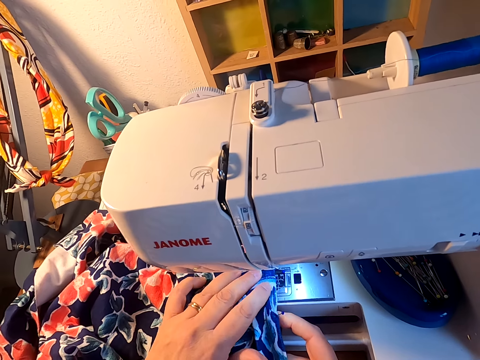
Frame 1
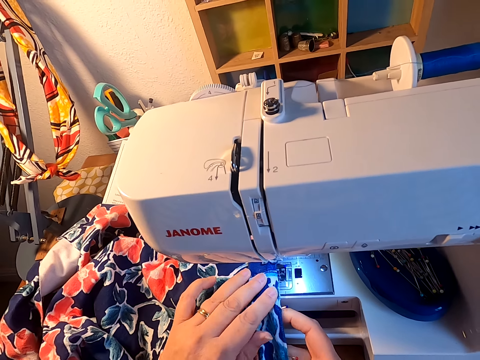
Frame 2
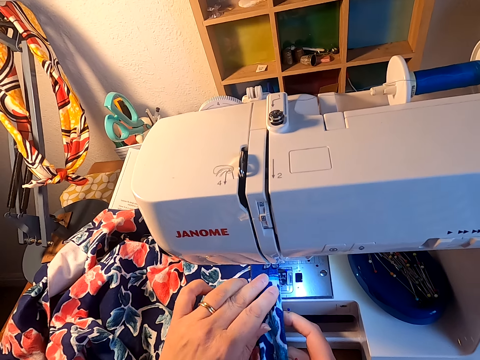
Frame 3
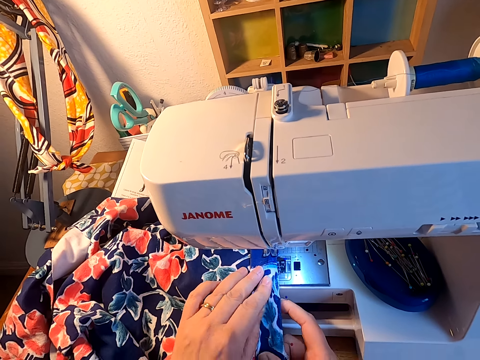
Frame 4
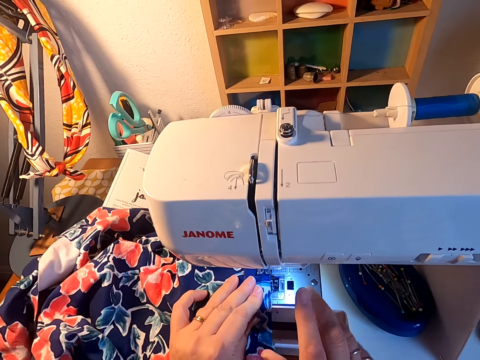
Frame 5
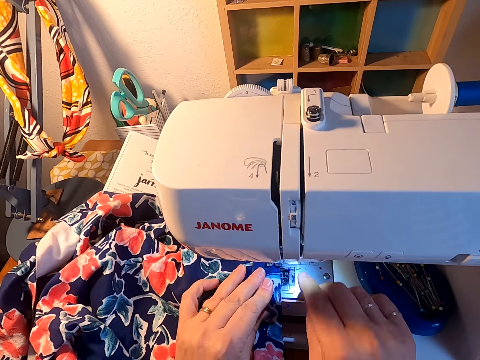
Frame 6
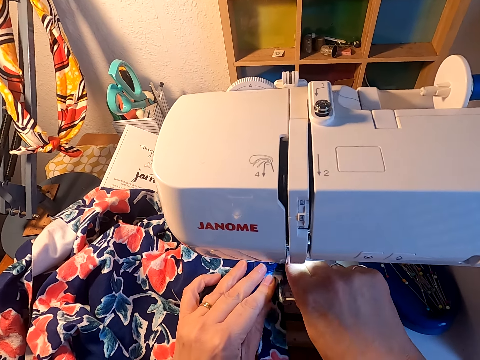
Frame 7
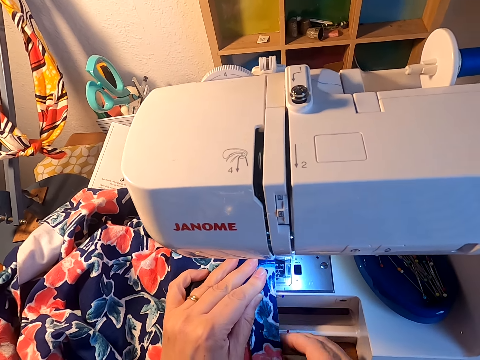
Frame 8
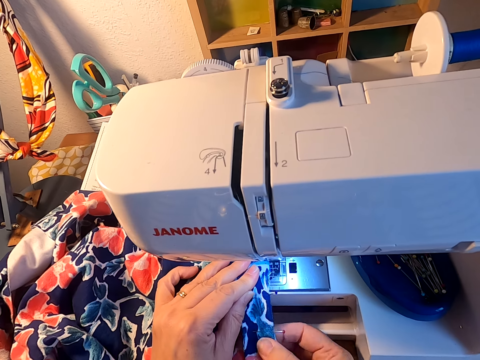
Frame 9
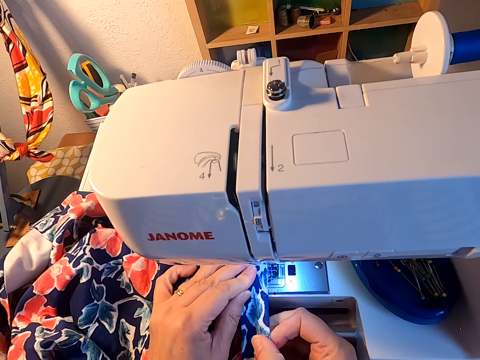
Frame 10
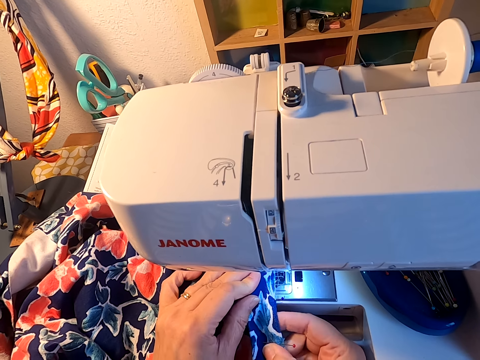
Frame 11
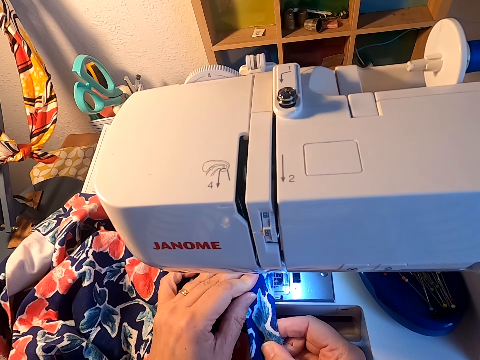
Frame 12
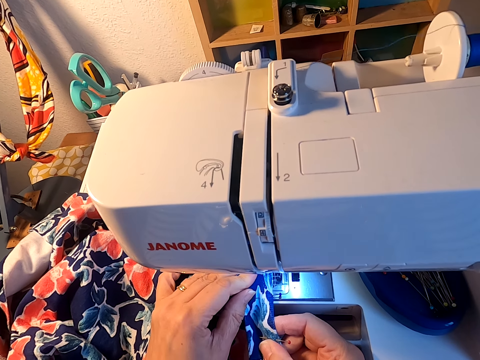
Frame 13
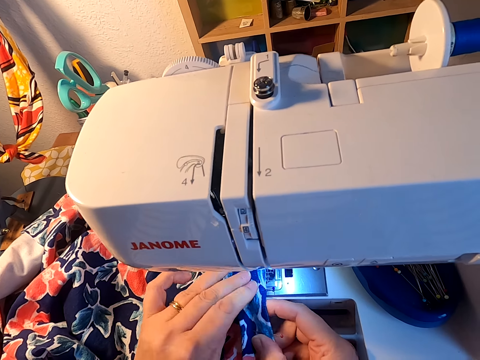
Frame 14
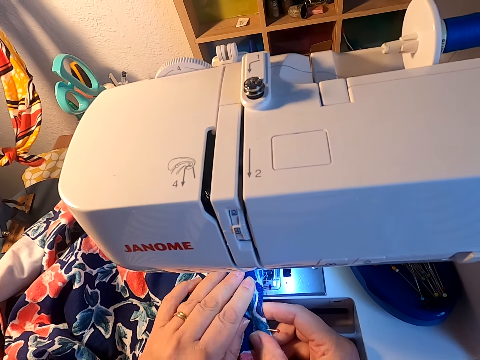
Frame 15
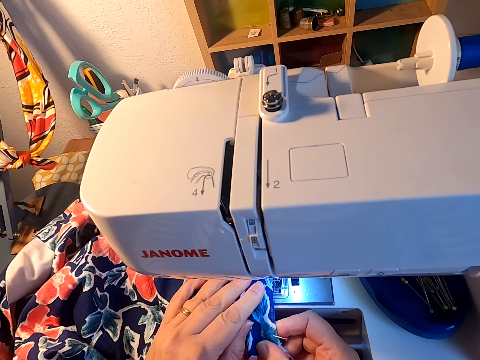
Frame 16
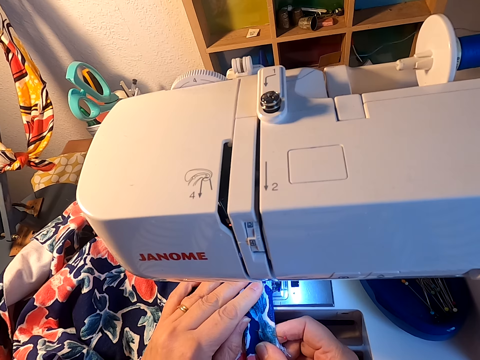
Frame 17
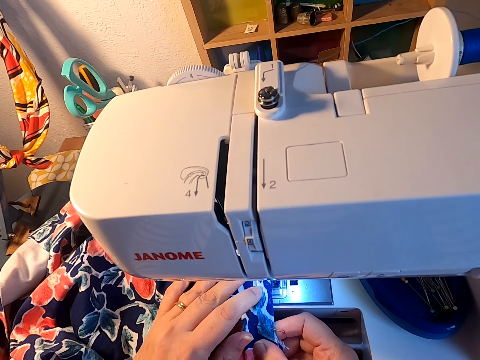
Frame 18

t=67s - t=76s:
The camera wearer clicks the pressure foot lever. They sew the cloth on the sewing machine.

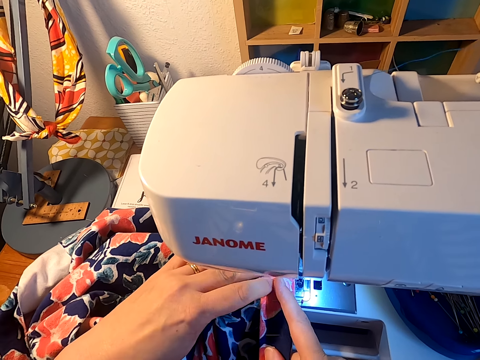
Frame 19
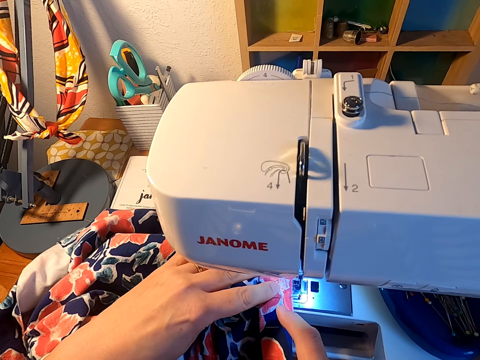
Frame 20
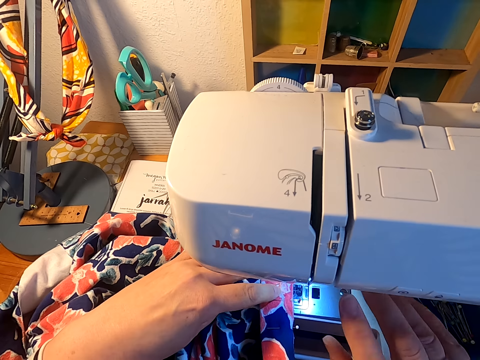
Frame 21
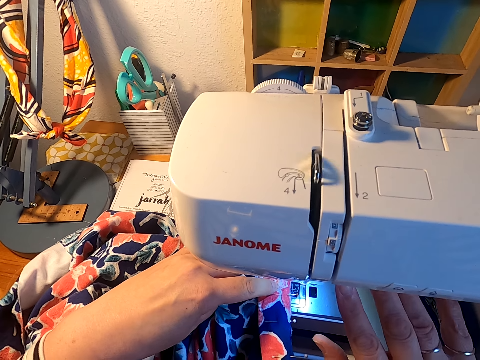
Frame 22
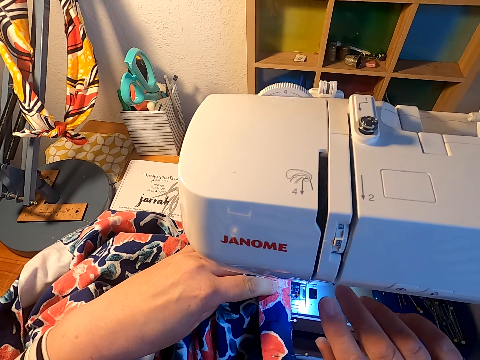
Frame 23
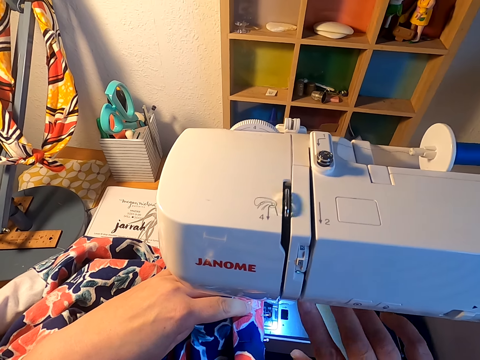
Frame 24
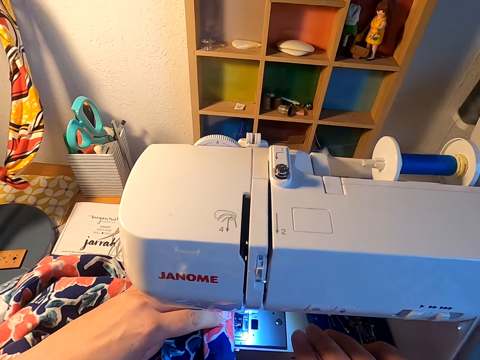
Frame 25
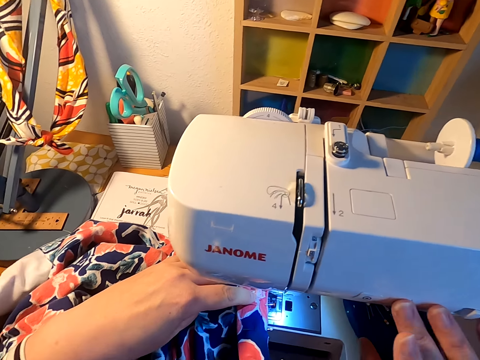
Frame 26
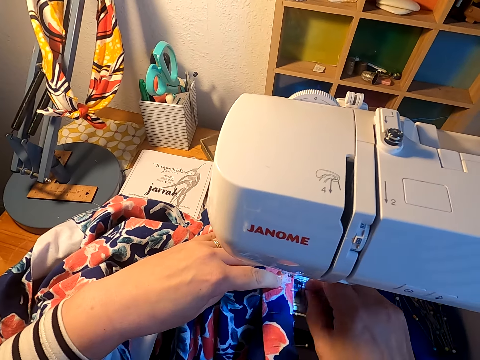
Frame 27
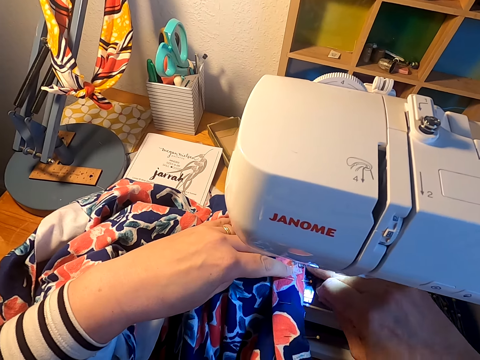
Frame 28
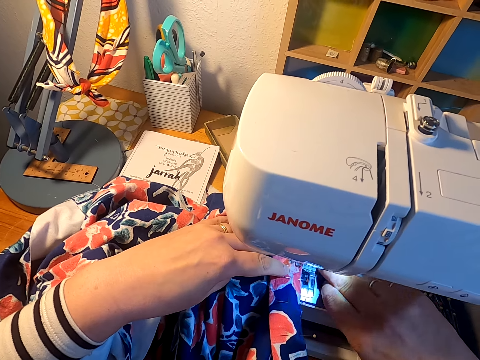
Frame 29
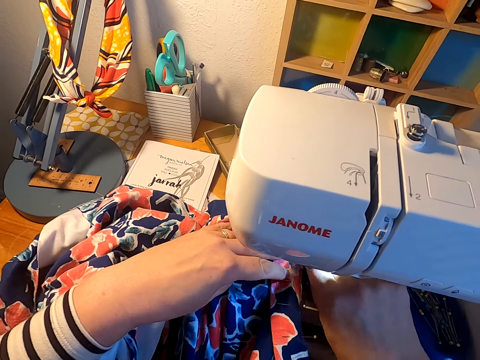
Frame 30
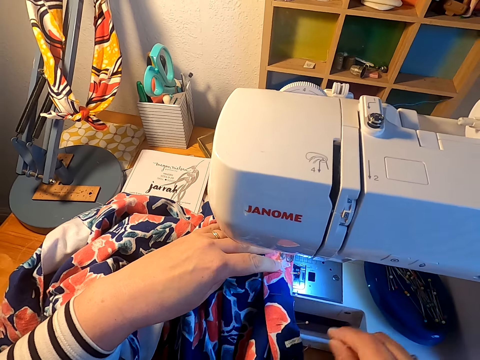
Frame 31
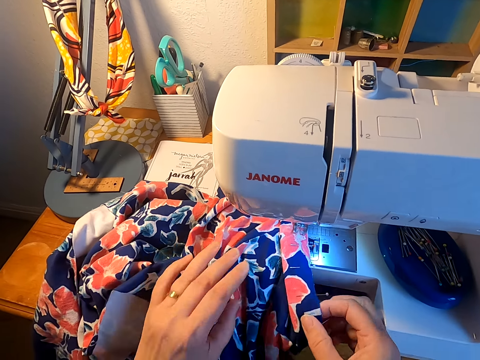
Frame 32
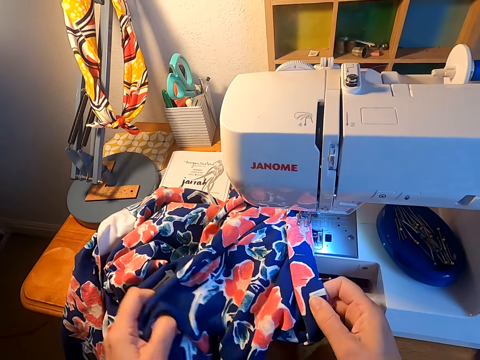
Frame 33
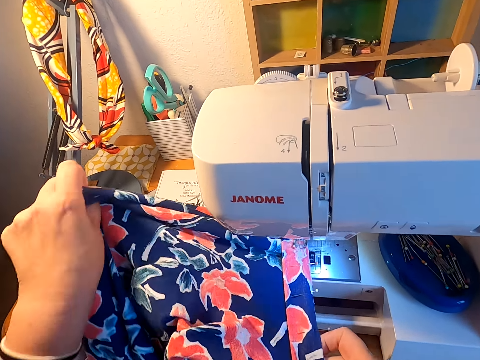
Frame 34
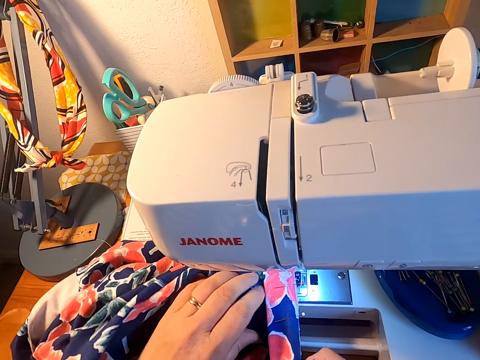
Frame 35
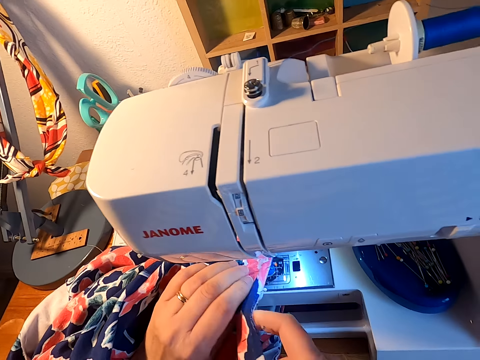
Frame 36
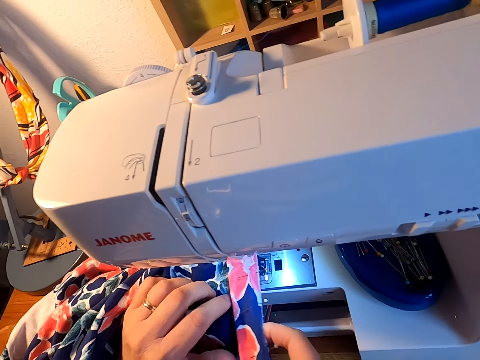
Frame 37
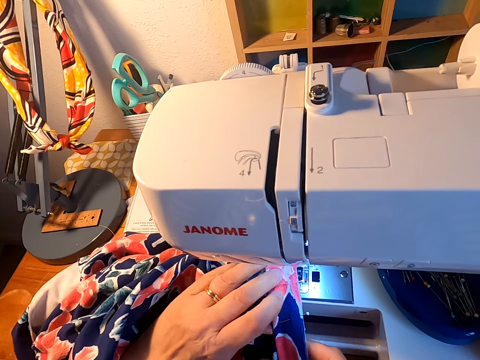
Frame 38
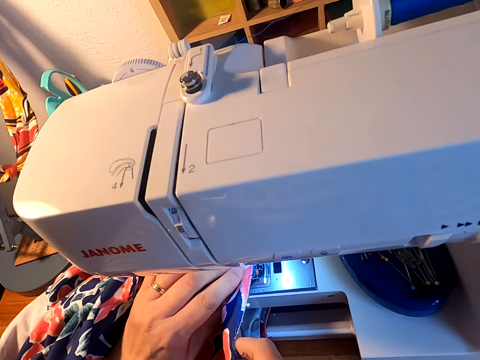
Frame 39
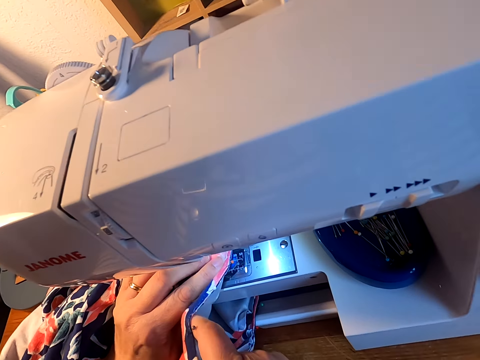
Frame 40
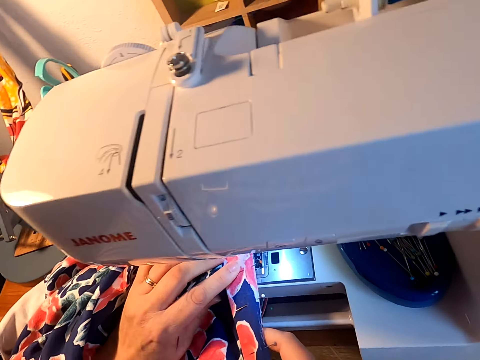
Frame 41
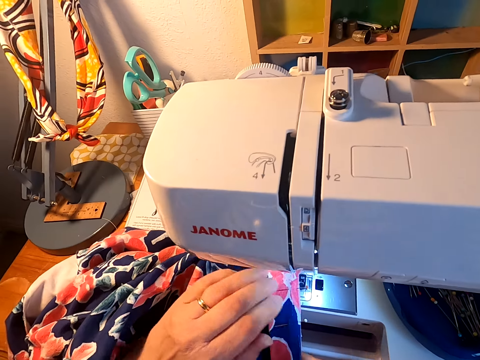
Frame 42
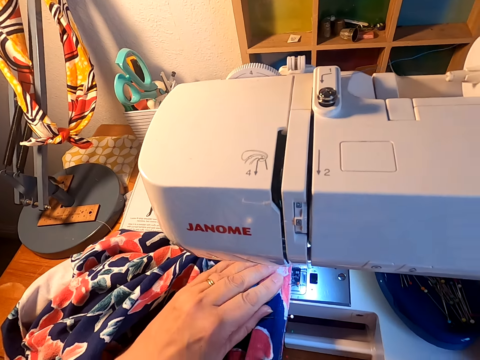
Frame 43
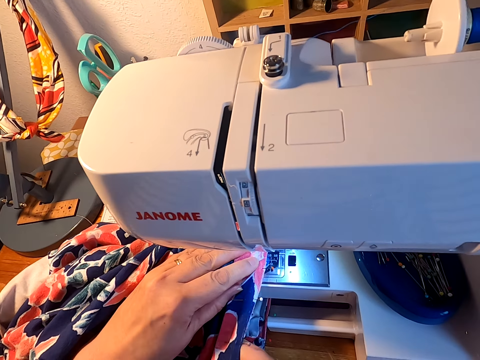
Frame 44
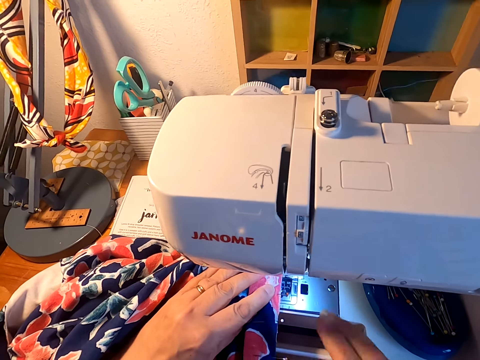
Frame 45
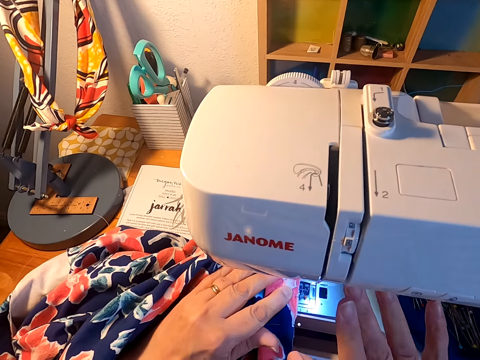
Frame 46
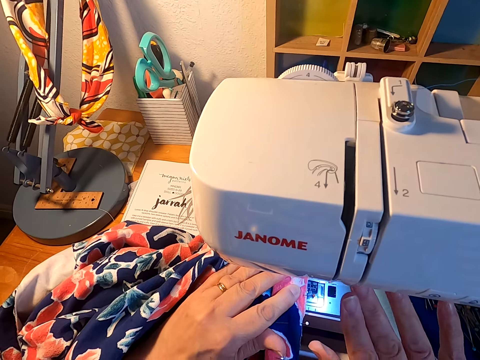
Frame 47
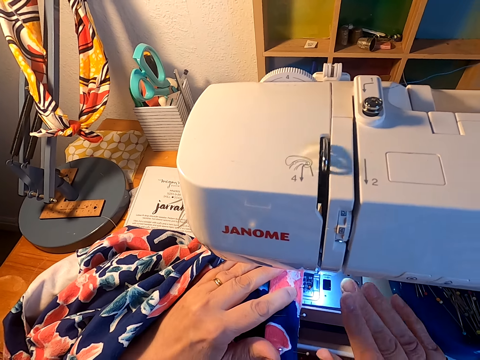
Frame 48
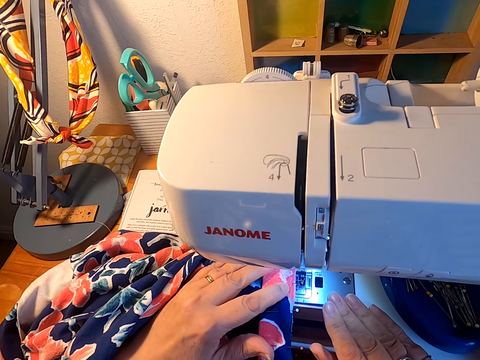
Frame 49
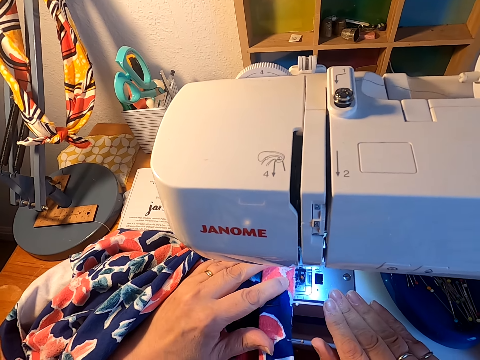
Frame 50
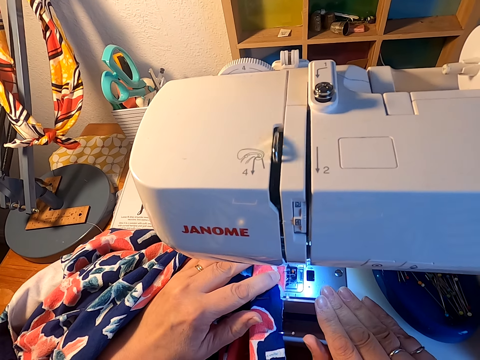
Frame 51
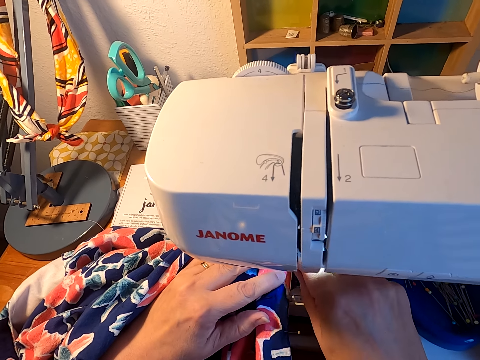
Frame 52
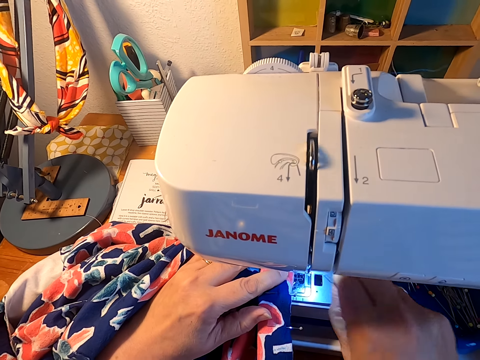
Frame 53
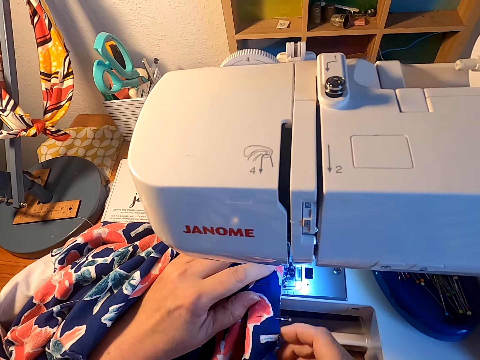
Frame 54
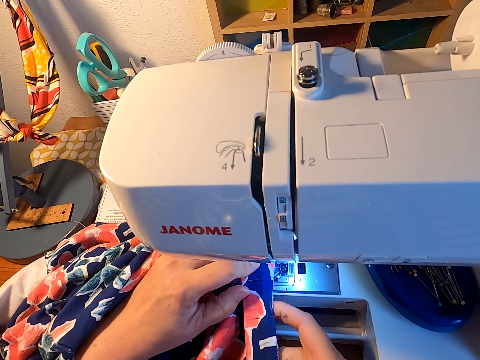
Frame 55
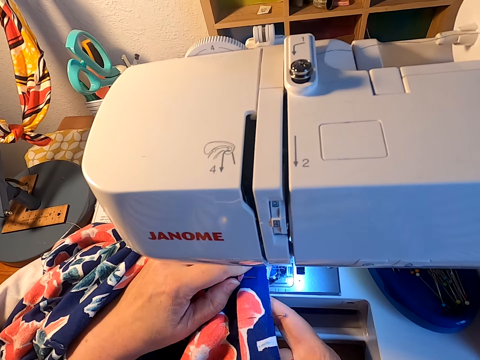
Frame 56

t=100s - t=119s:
The camera wearer presses the sewing machine button off. They adjust the cloth on the sewing machine. They sew the cloth. They click the pressure foot lever. They sew the cloth on the sewing machine.
